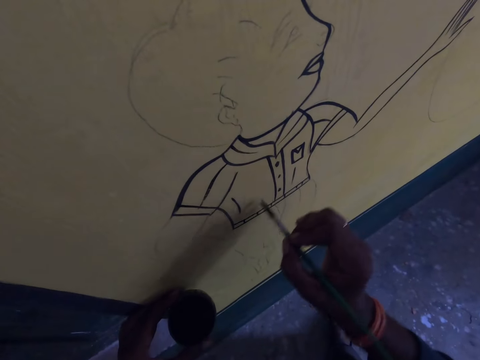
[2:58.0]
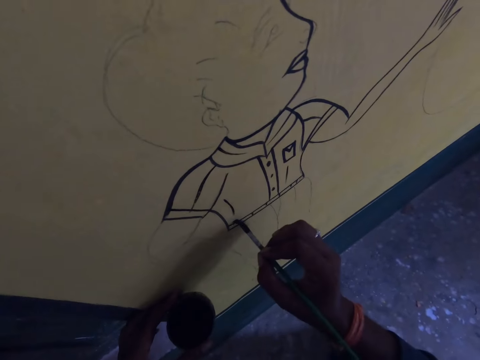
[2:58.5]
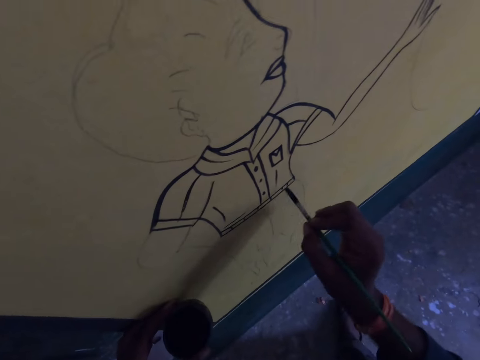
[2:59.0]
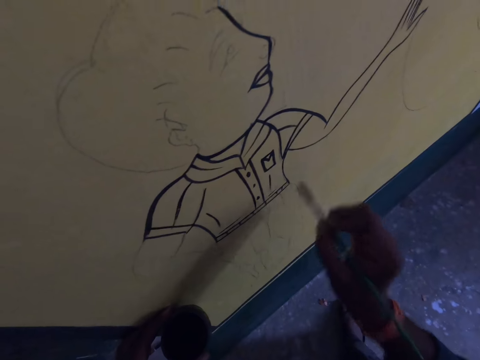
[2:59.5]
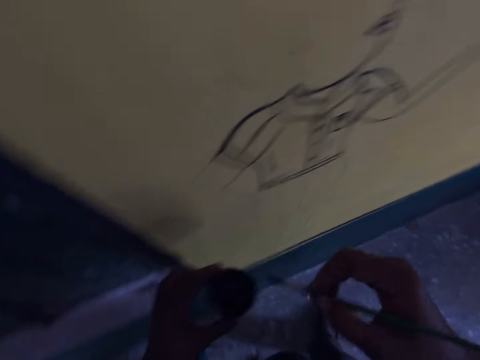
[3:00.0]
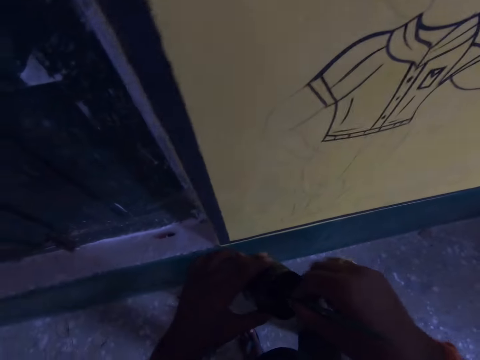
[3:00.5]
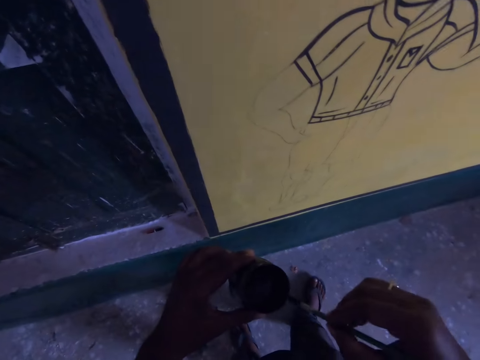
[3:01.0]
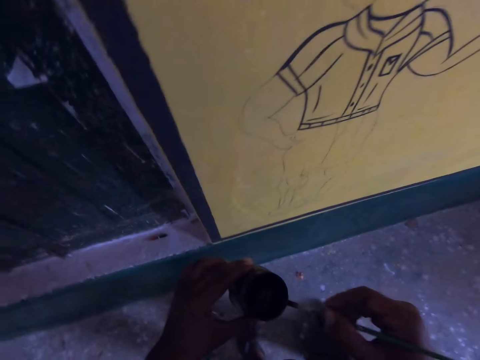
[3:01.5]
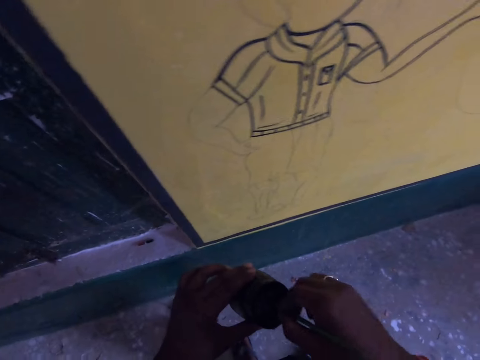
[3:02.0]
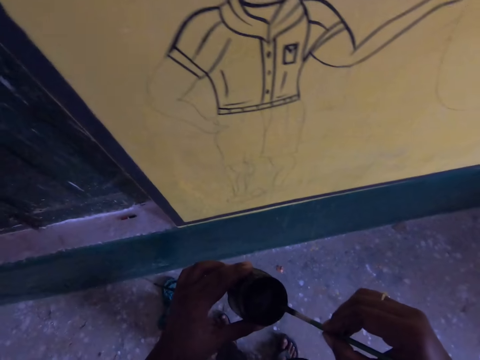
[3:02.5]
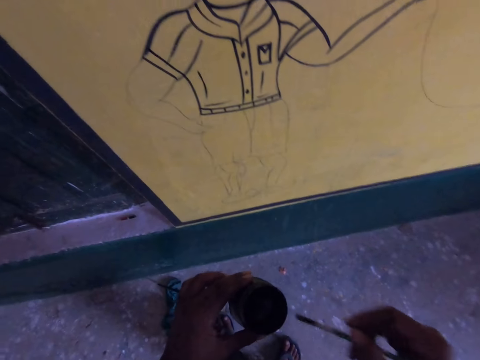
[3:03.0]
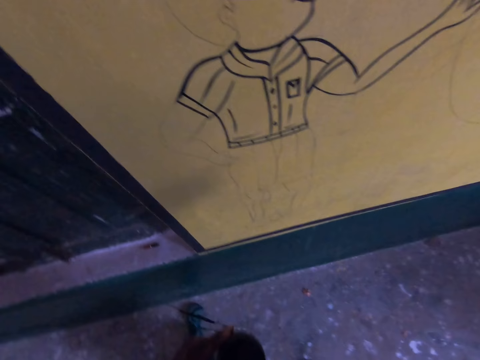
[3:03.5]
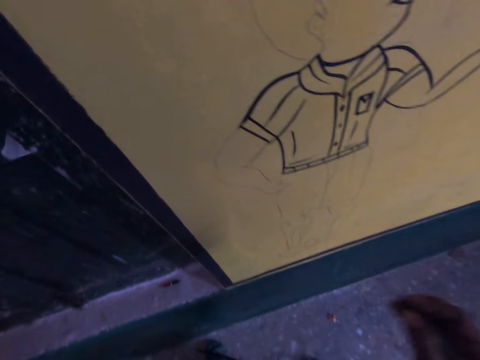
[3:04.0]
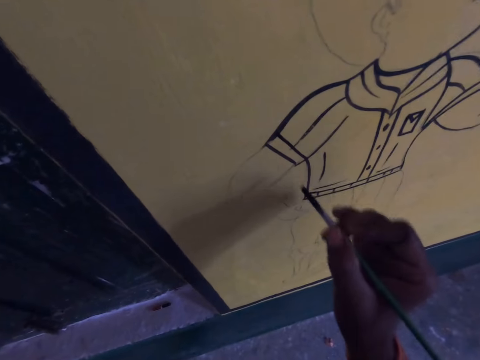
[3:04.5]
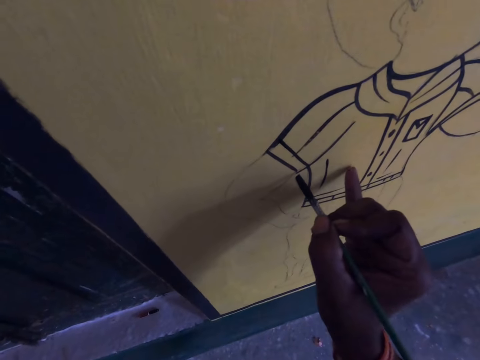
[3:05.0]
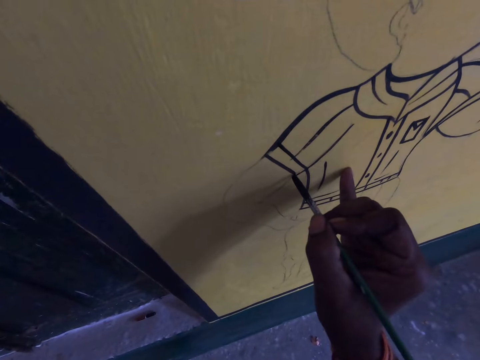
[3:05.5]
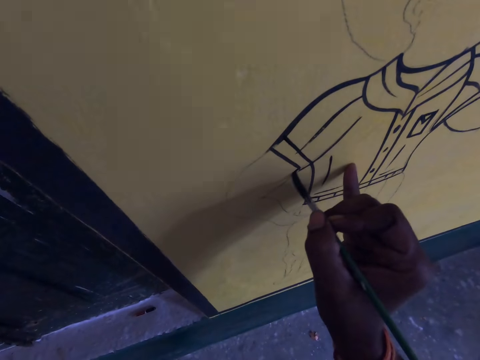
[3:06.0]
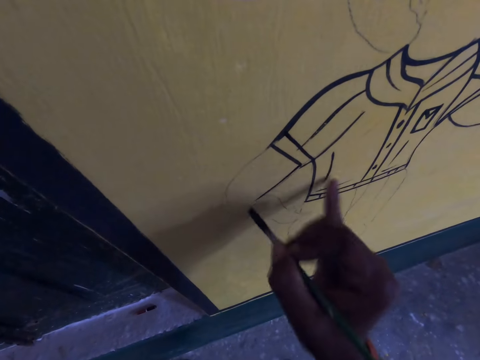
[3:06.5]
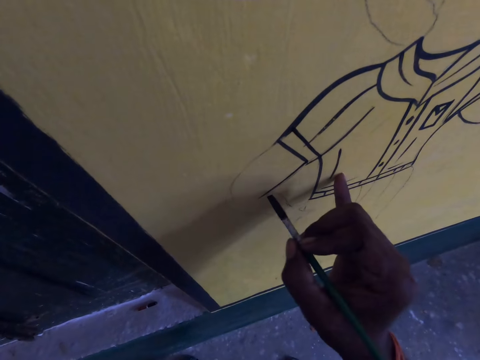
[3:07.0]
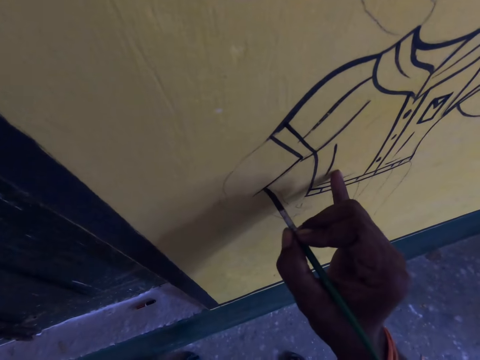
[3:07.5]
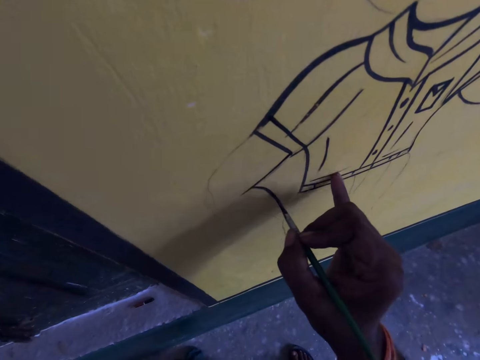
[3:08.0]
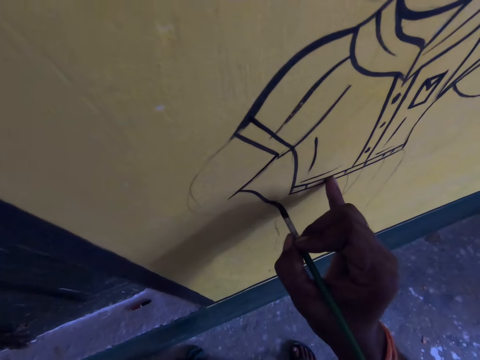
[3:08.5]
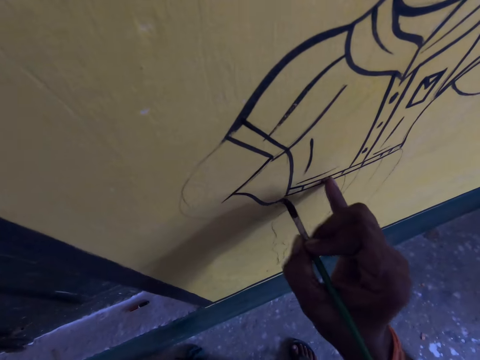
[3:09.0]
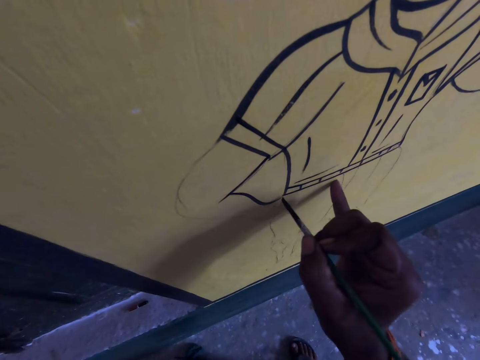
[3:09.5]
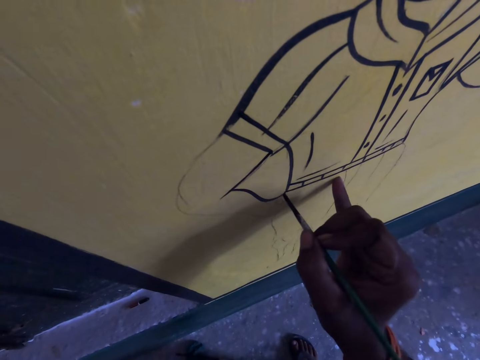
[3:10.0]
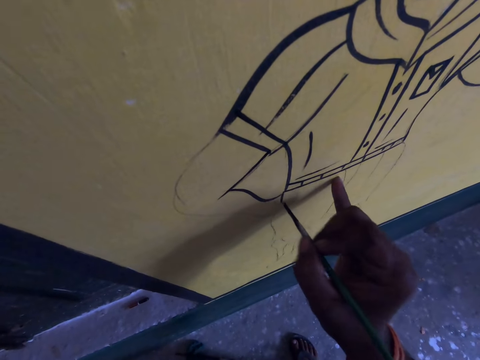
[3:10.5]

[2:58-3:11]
The camera wearer dips the drawing brush into the paint container. They draw on the wall with the drawing brush and ink.

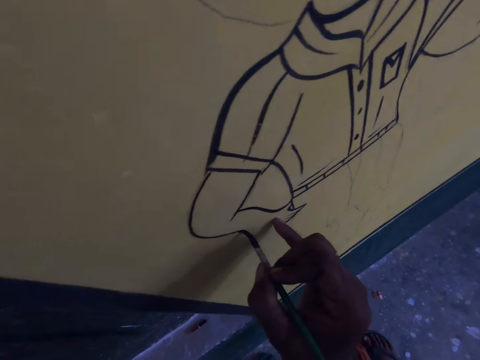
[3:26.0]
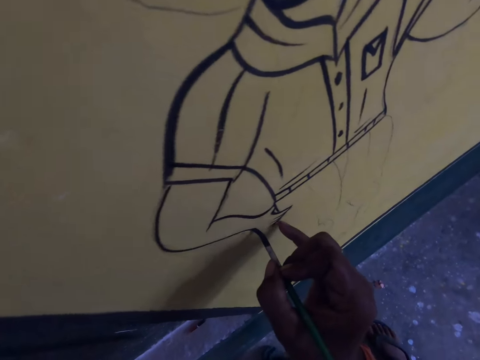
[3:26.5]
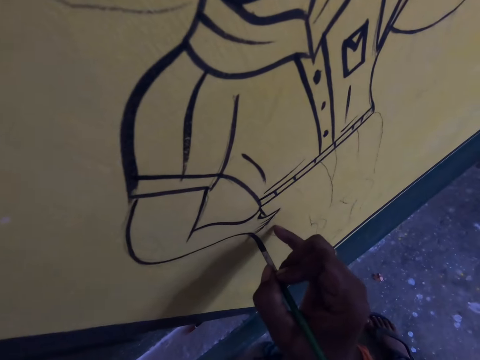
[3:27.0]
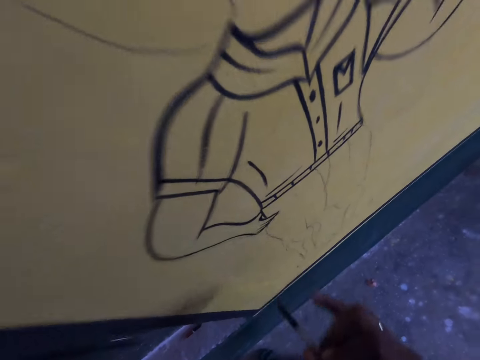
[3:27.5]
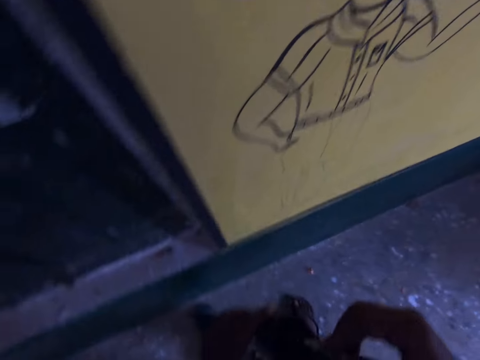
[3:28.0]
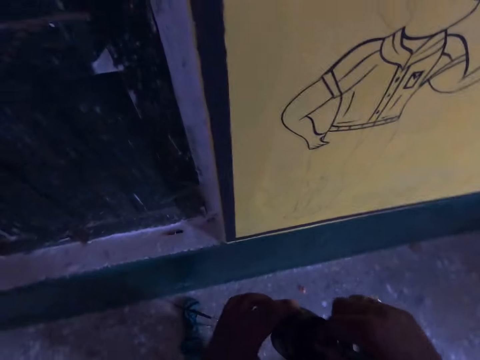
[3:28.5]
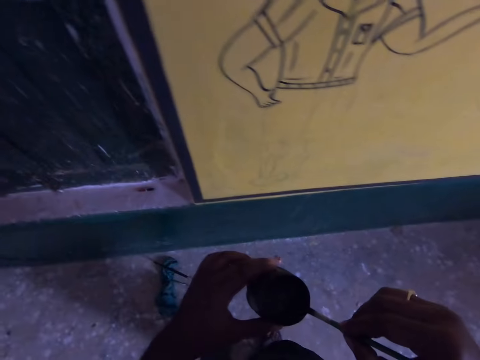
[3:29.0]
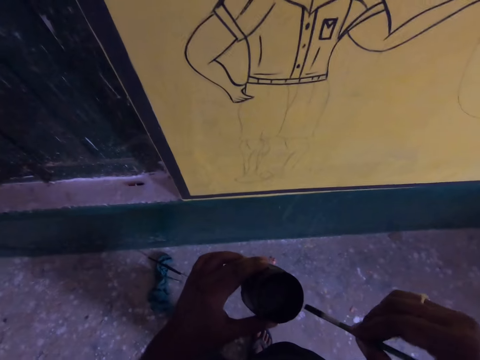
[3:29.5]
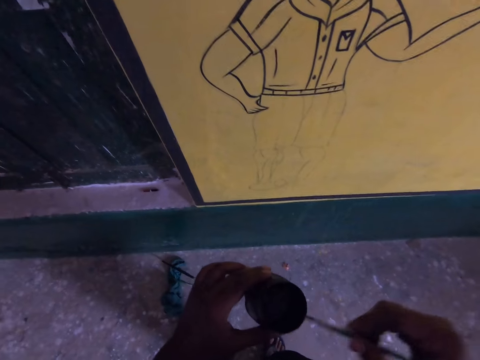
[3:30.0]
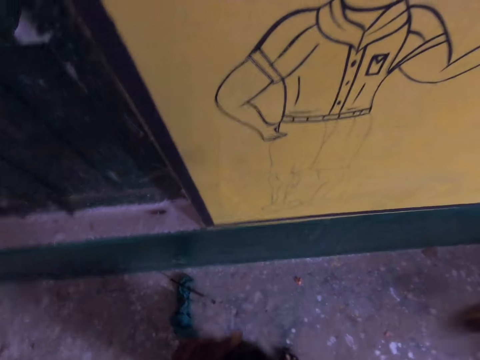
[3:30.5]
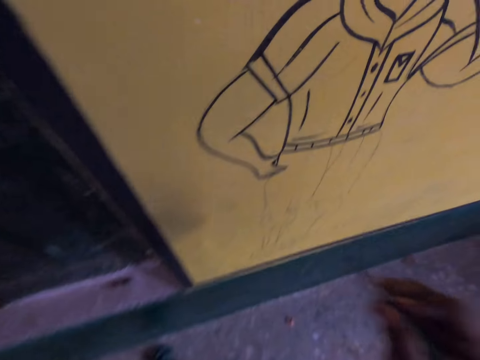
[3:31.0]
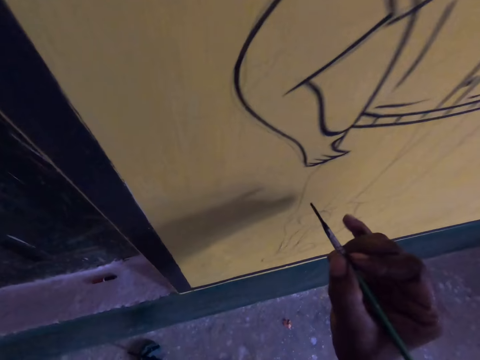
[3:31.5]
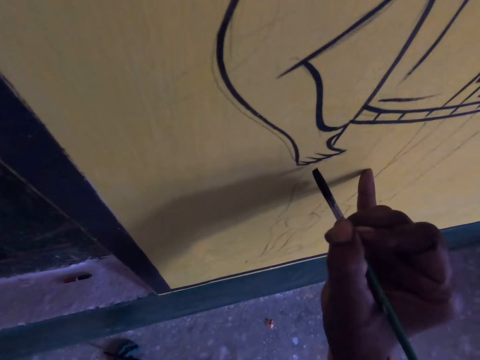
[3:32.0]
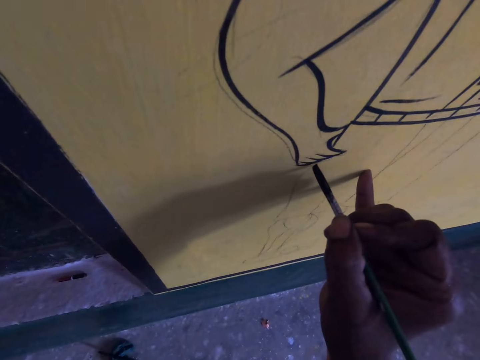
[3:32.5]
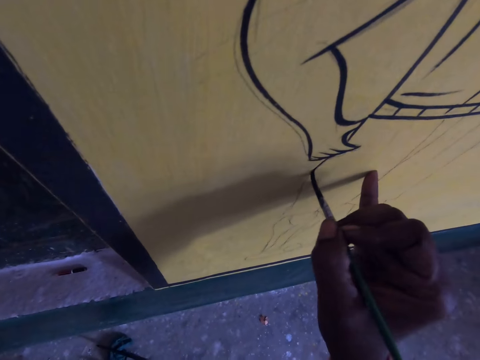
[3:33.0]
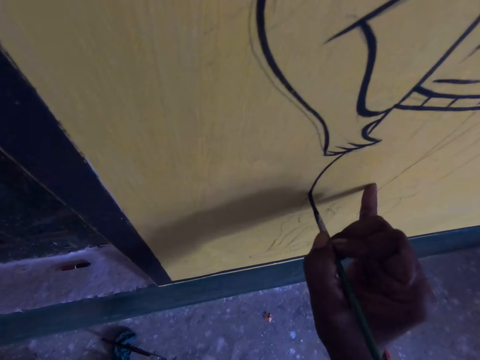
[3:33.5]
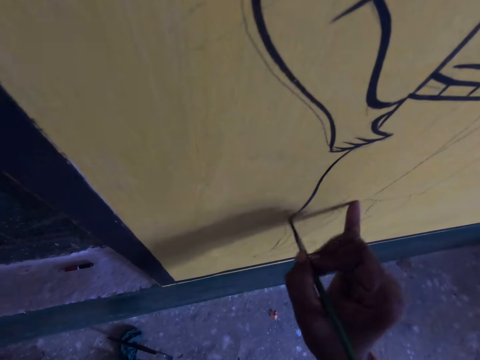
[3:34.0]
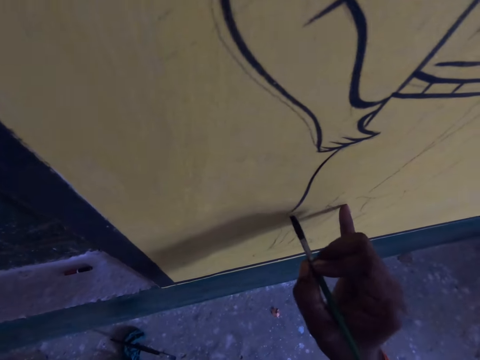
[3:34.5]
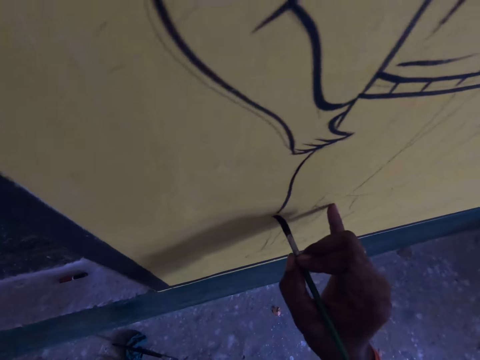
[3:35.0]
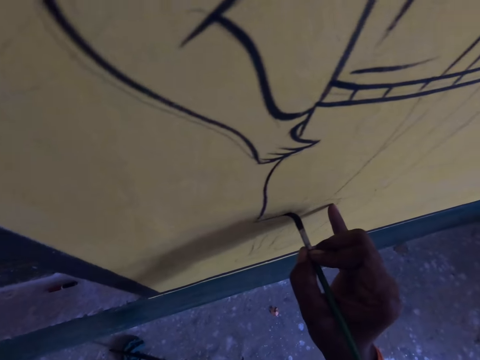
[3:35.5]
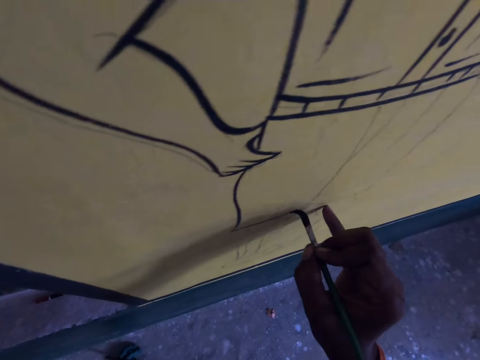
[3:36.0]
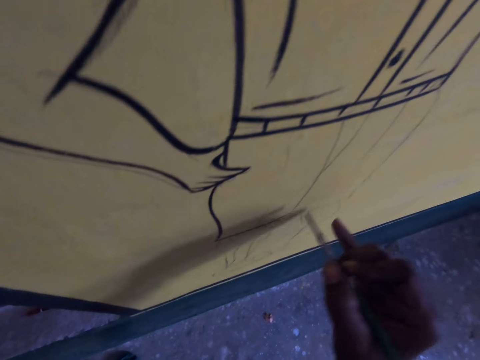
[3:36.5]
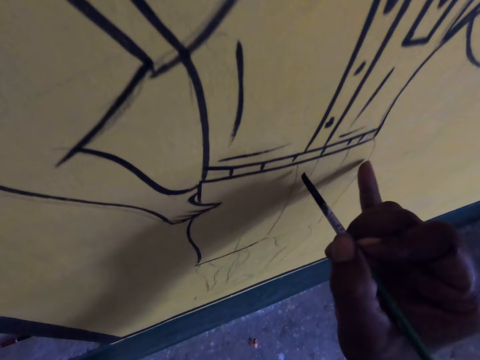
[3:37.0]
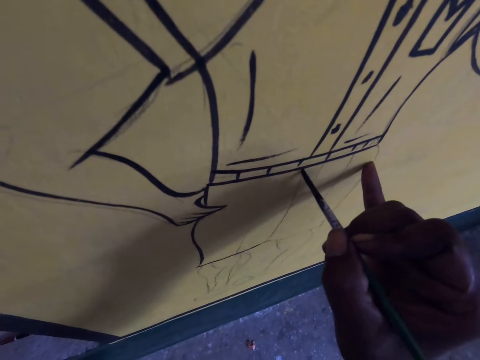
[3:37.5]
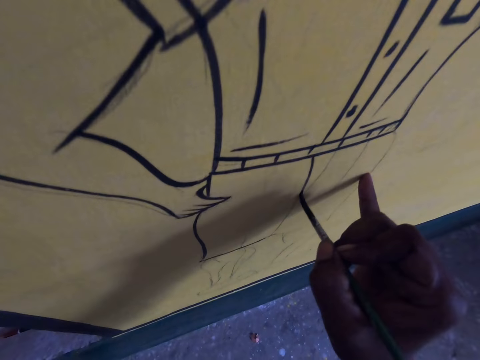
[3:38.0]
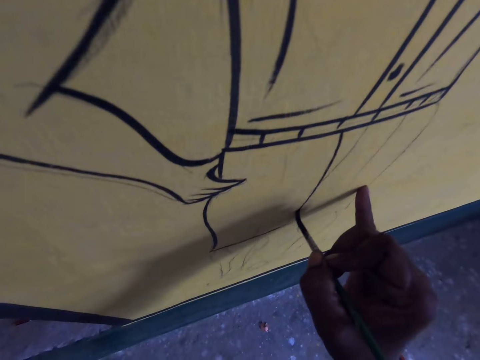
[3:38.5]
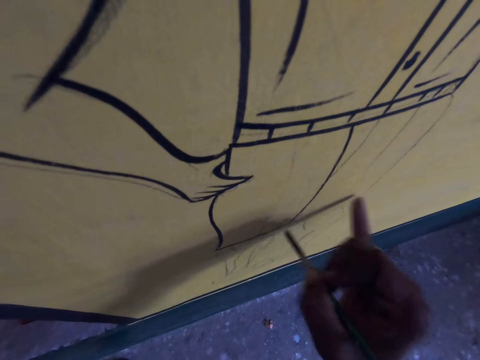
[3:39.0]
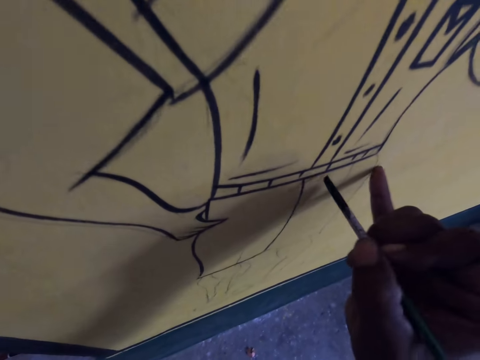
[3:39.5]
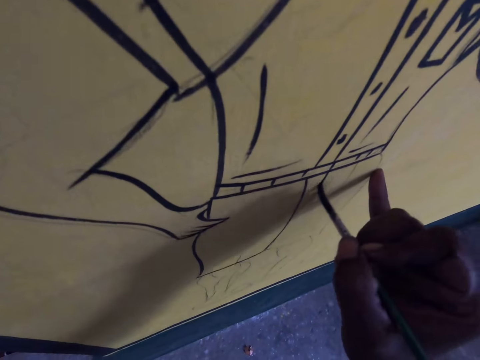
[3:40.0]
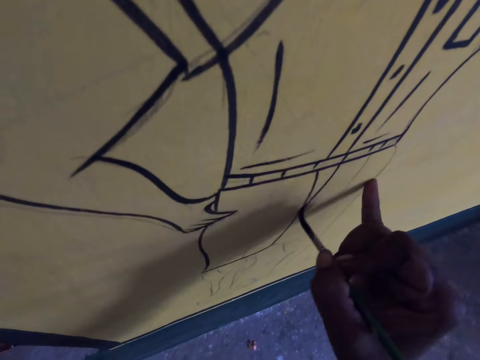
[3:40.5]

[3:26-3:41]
The camera wearer dips the drawing brush into the paint container. They draw on the wall with the drawing brush and ink.
